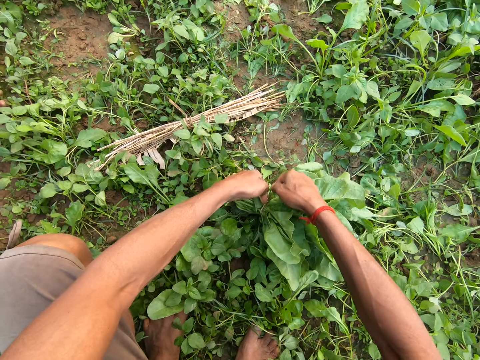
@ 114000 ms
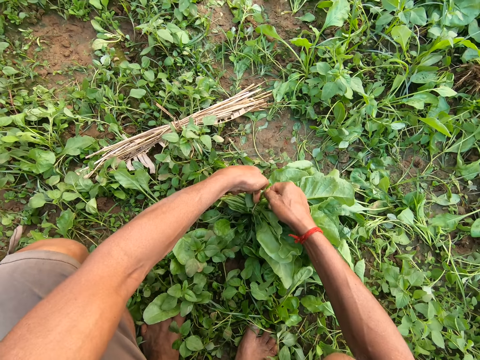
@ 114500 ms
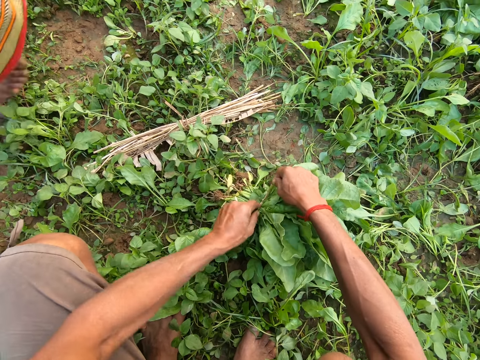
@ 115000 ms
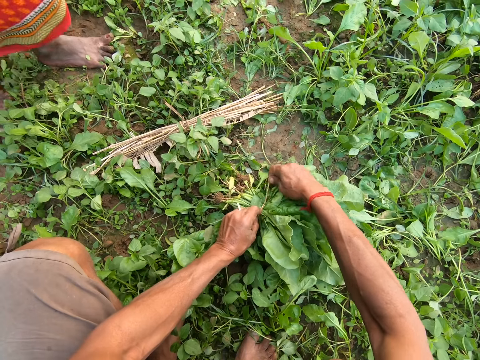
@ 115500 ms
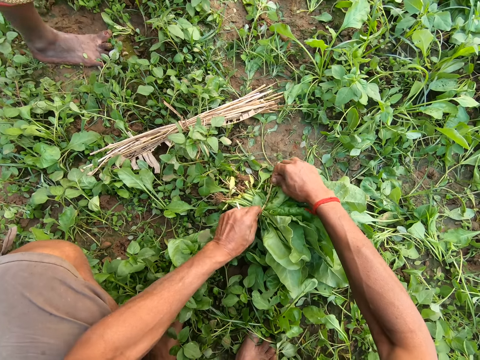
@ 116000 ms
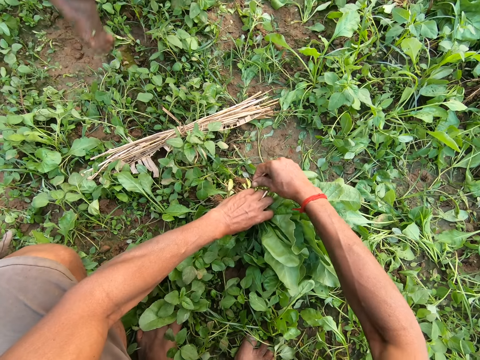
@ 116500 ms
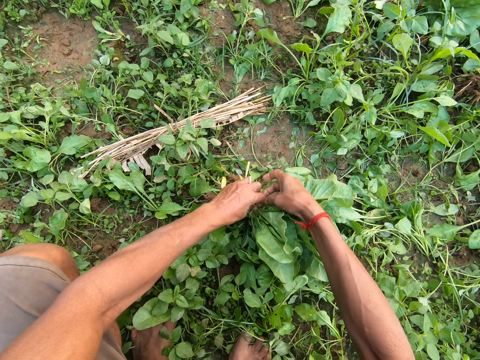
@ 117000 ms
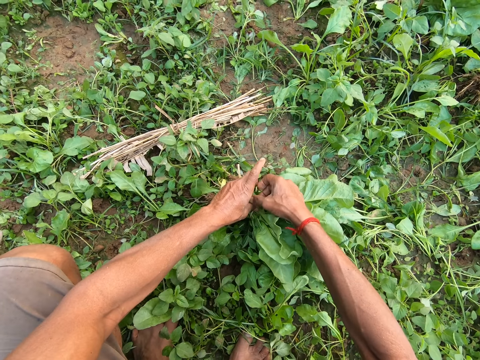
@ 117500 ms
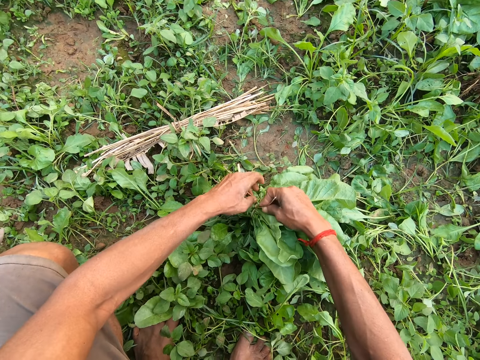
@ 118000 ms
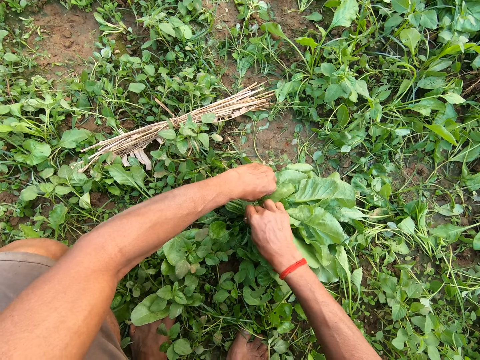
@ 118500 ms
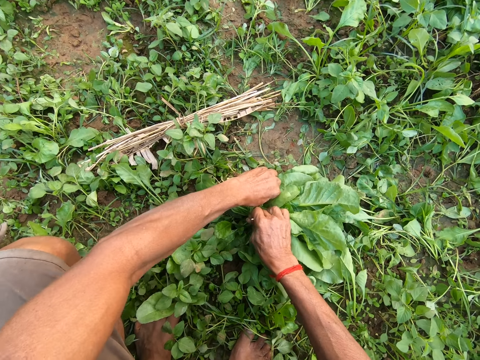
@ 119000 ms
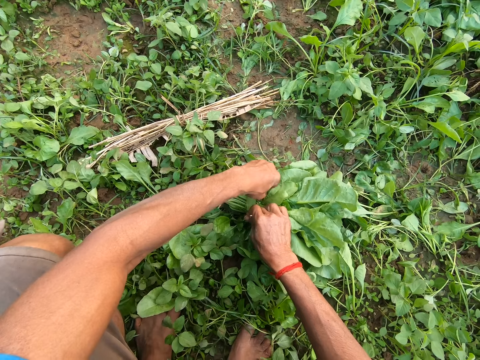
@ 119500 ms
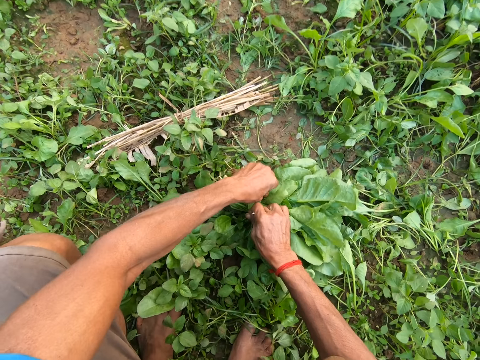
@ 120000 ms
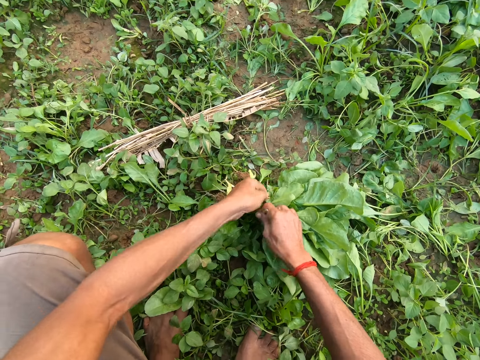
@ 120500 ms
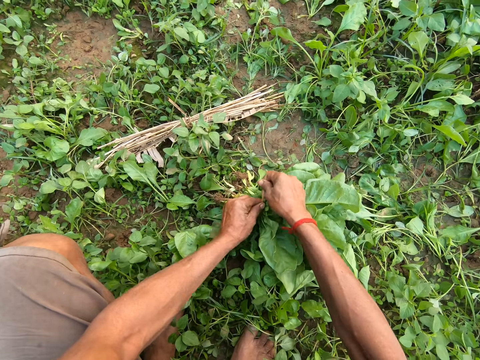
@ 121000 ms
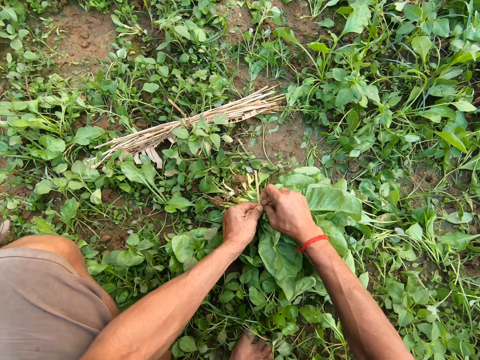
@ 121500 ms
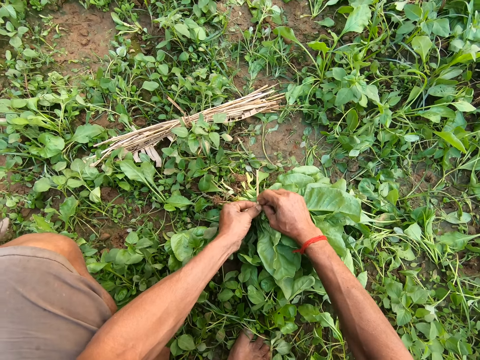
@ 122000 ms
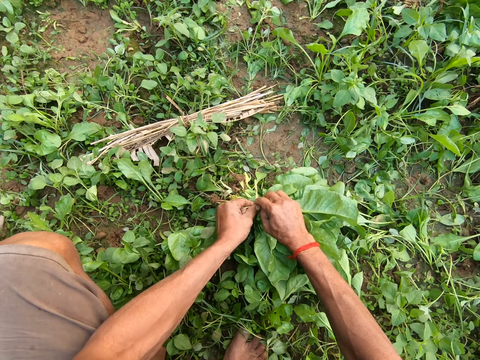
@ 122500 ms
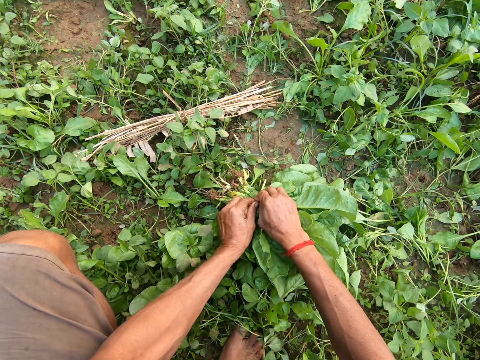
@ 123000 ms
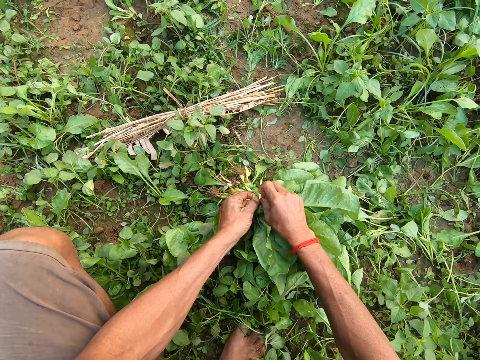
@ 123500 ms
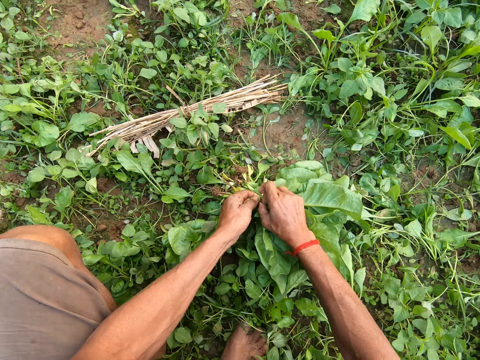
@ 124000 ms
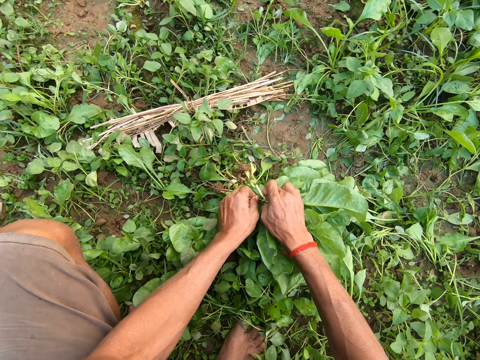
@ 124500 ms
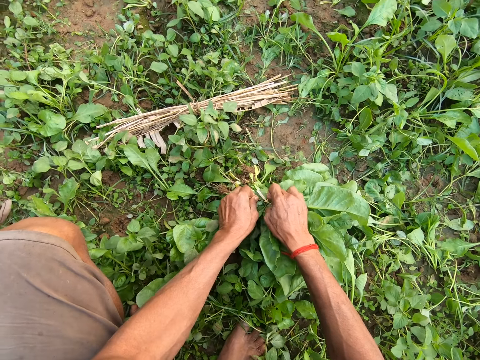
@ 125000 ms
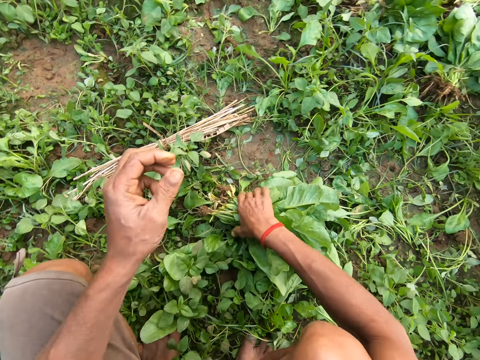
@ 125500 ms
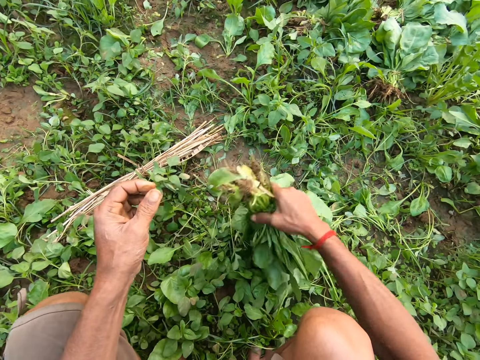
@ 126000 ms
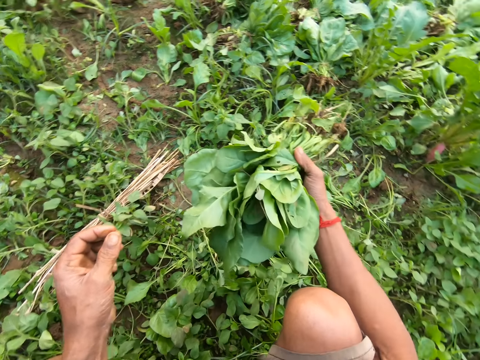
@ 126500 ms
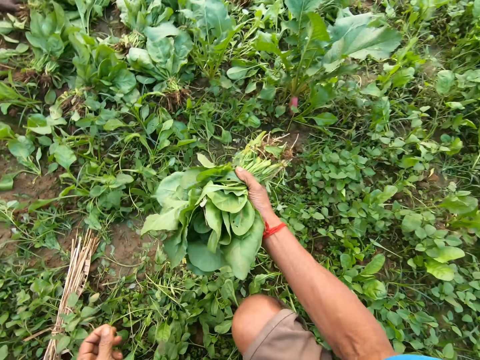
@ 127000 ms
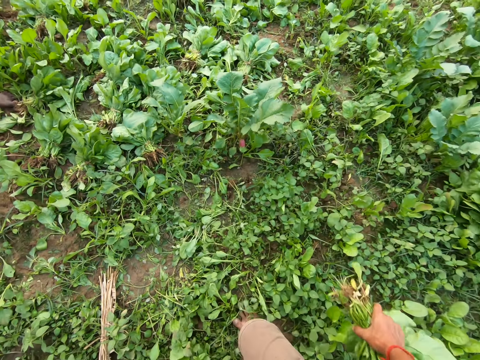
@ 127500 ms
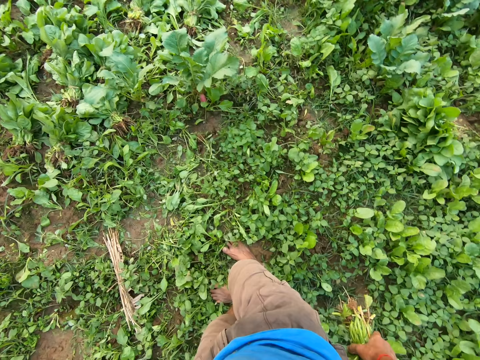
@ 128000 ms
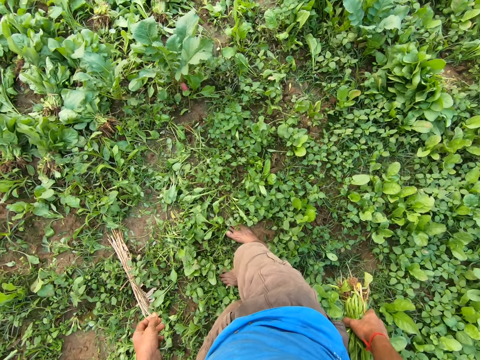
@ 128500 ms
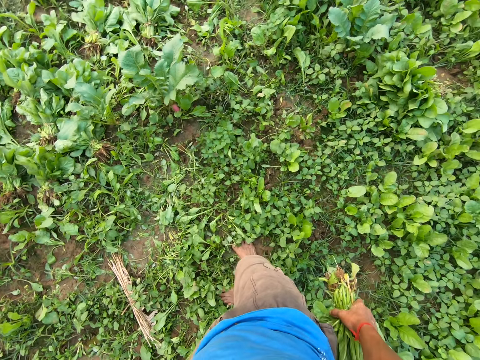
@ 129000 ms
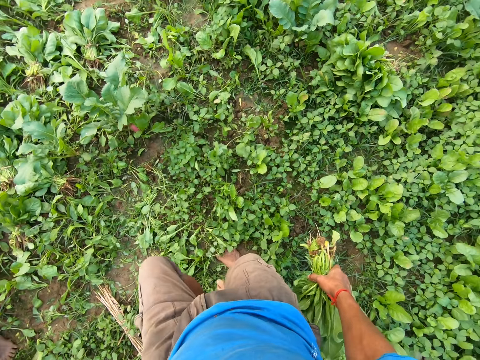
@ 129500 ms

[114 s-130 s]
A woman walks. The camera wearer wraps the vegetable. He picks the green vegetable on the ground with his right hand. He stands up.

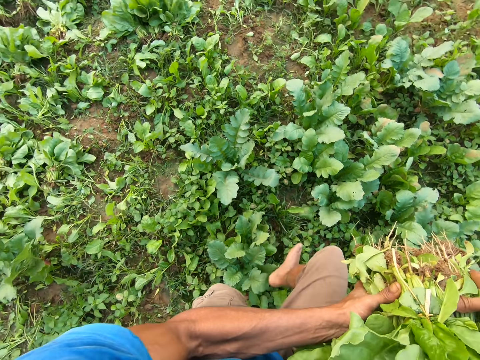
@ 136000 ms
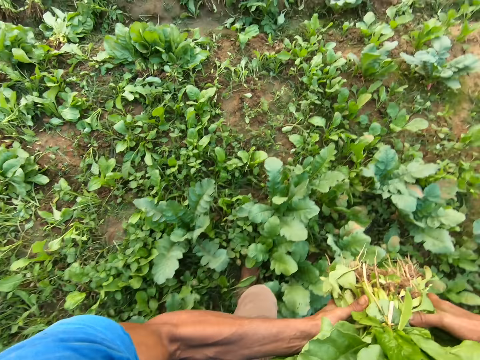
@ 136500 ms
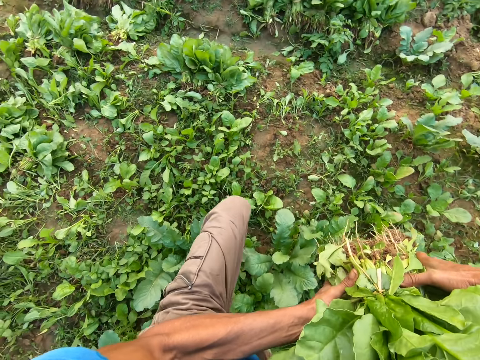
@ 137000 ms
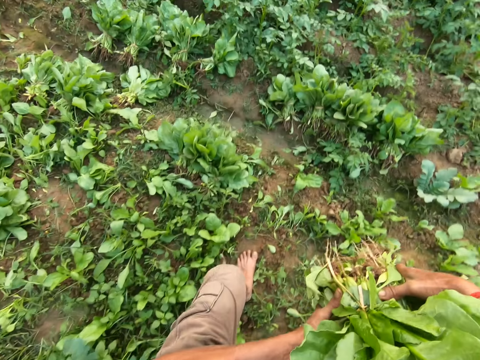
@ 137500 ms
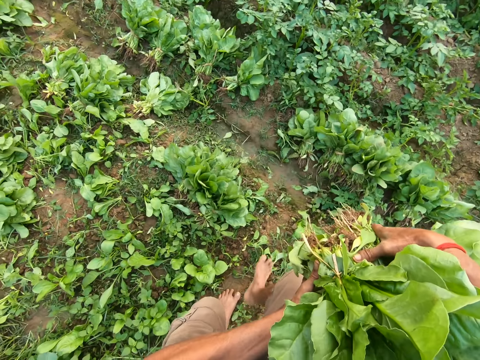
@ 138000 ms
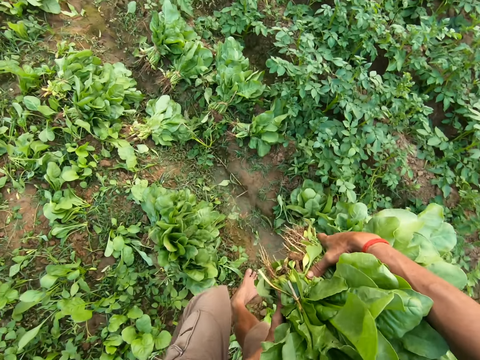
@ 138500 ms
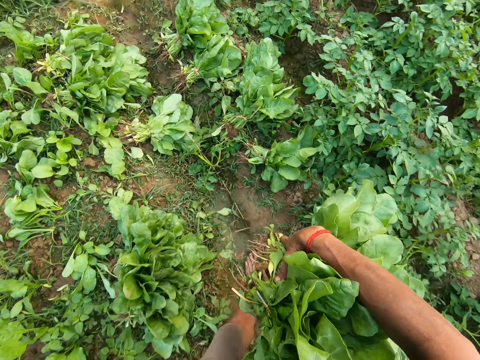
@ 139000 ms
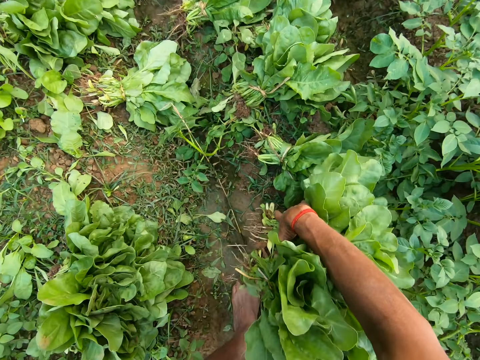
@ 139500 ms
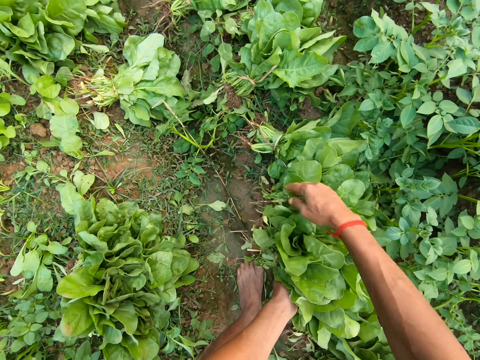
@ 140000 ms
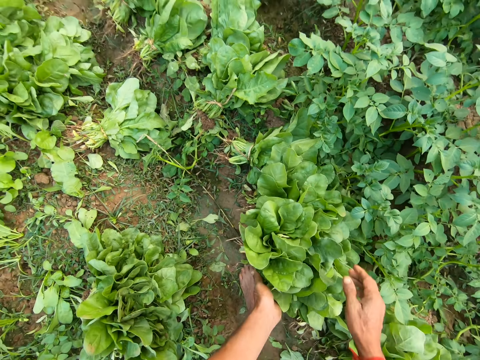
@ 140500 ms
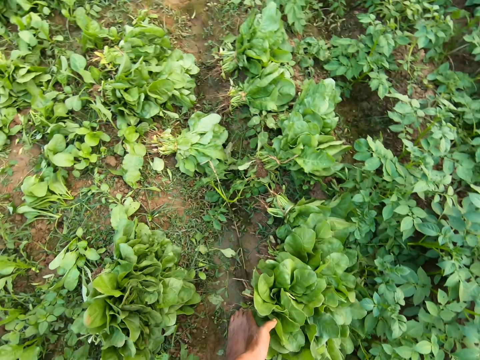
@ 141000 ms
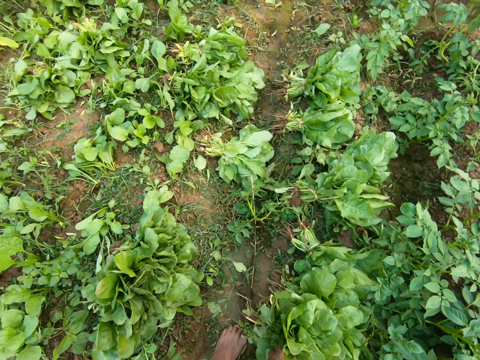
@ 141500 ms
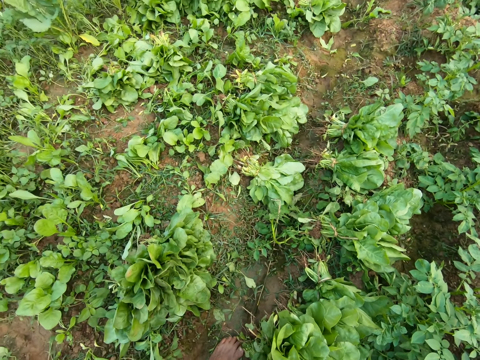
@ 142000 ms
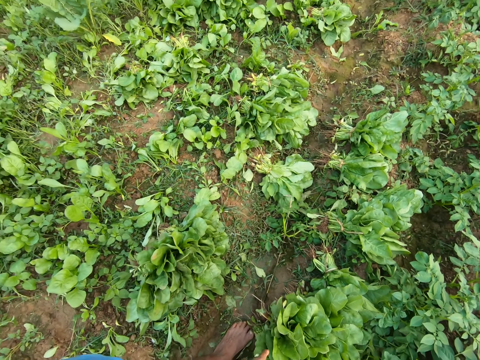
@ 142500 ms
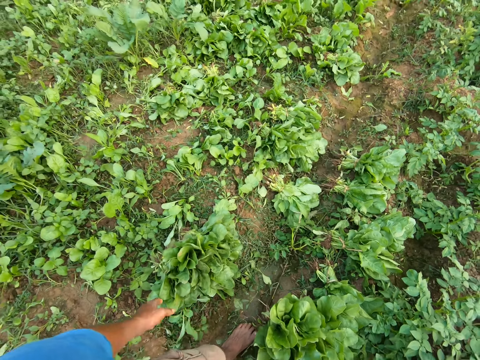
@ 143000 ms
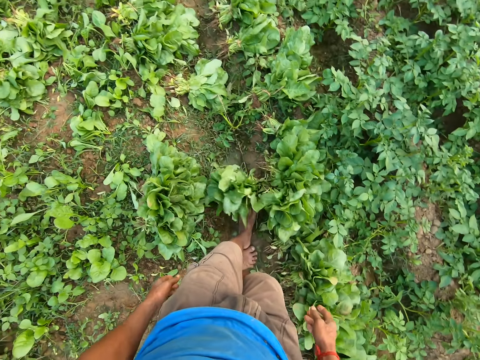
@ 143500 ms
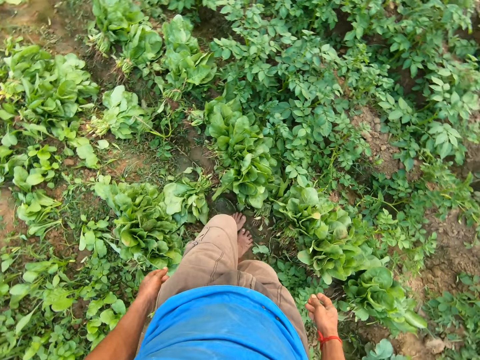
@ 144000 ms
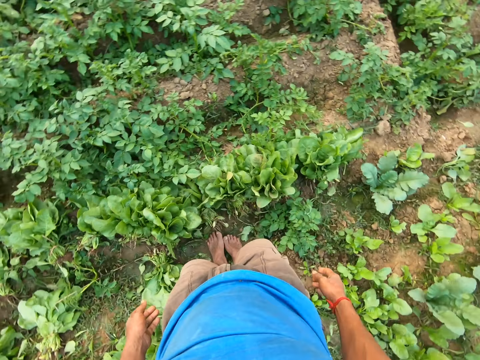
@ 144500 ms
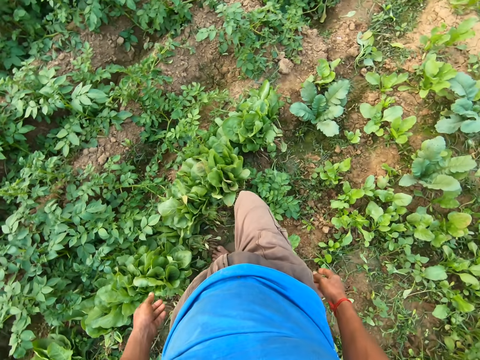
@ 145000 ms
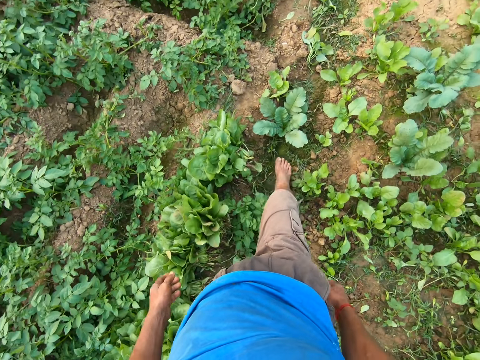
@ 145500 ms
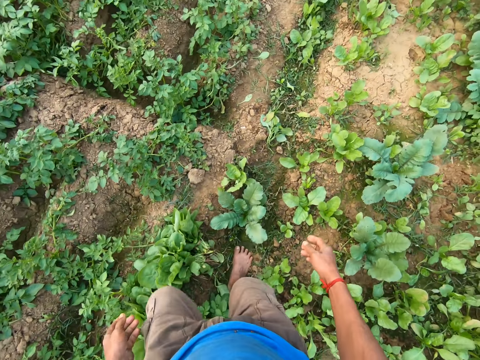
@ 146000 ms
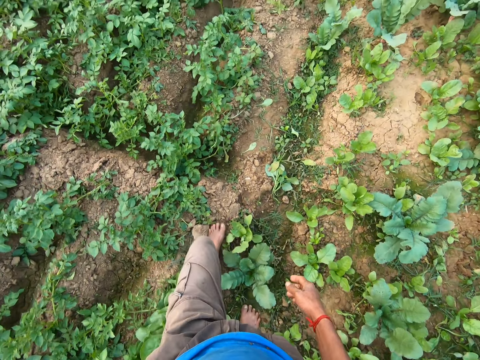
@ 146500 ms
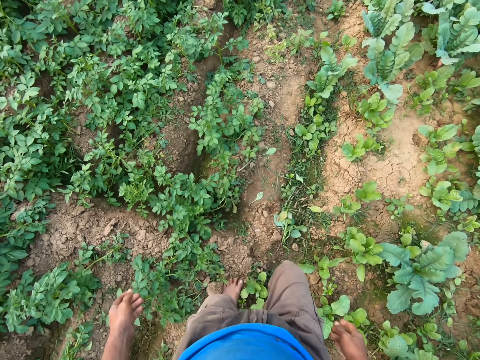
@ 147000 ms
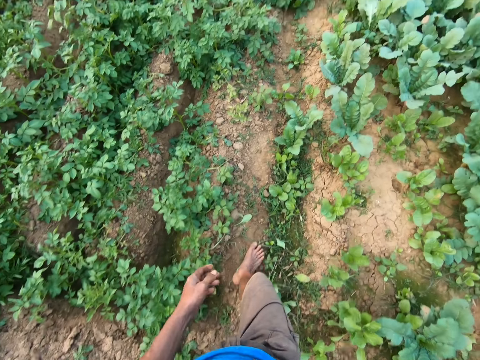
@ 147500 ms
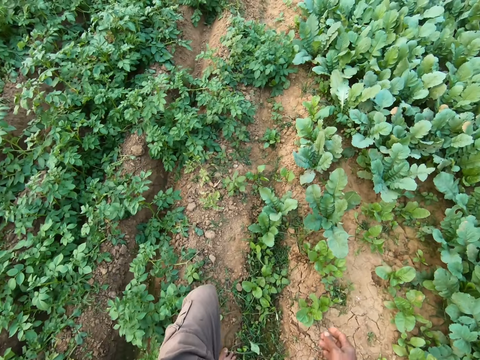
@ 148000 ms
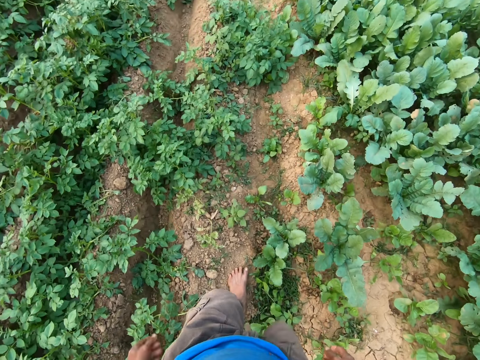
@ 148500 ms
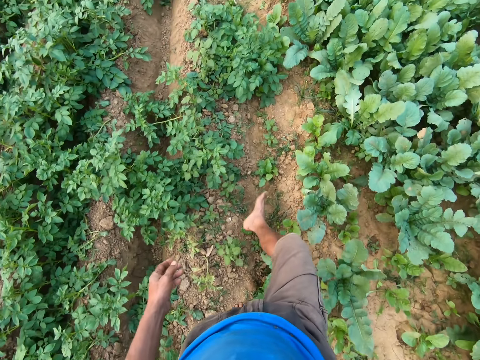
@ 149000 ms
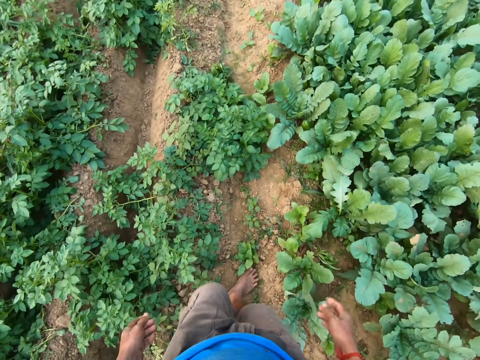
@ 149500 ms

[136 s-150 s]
The camera wearer walks forward a bit in the garden. He drops the green vegetables in his hands on the ground. He walks in the garden towards a basket.
